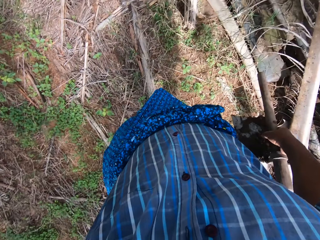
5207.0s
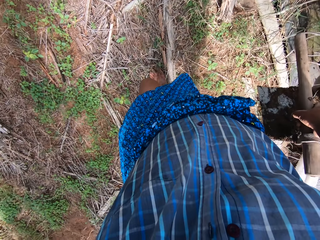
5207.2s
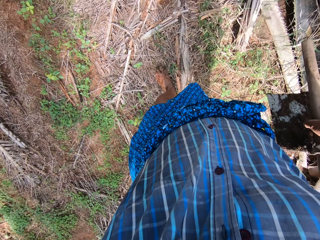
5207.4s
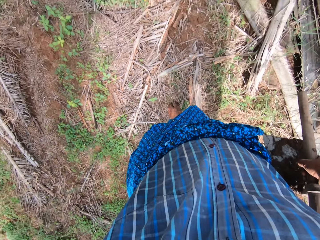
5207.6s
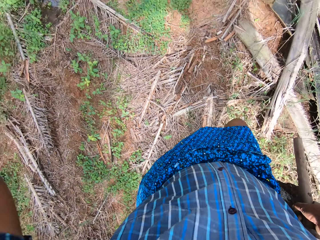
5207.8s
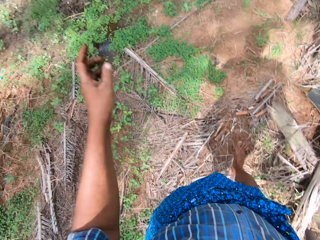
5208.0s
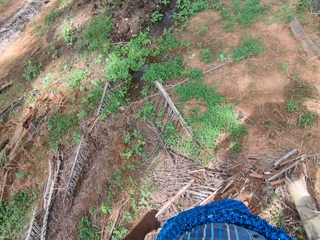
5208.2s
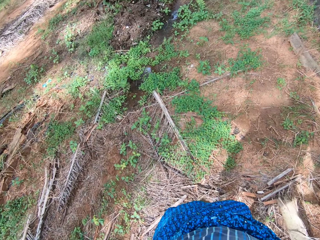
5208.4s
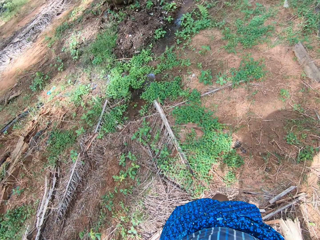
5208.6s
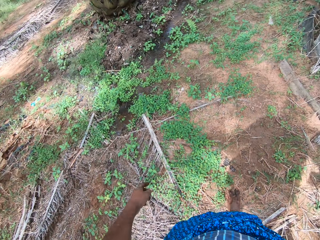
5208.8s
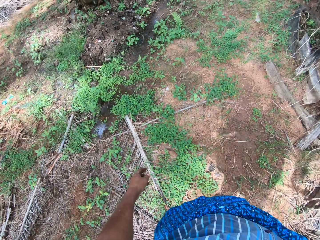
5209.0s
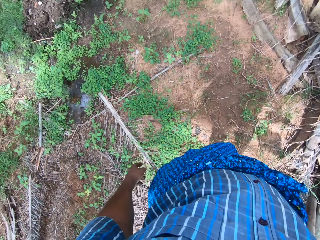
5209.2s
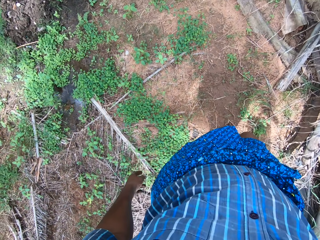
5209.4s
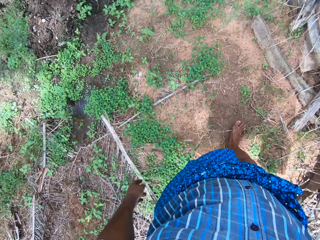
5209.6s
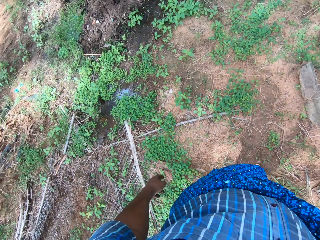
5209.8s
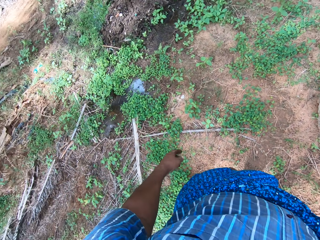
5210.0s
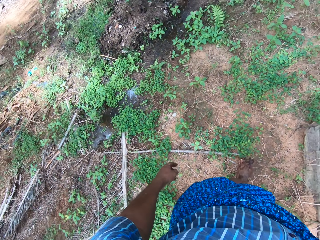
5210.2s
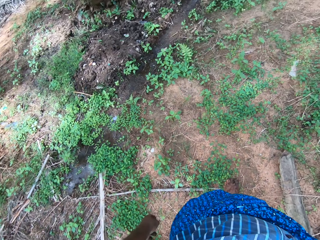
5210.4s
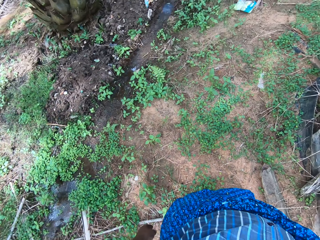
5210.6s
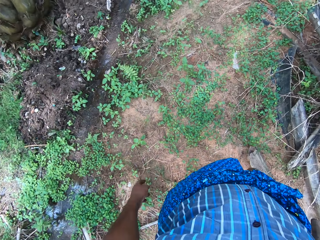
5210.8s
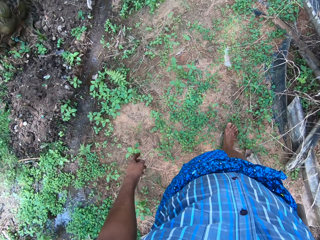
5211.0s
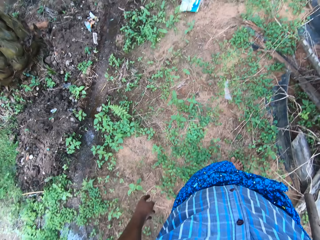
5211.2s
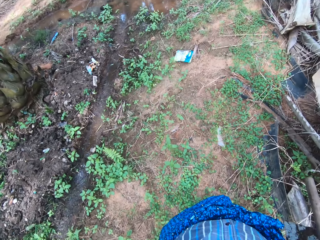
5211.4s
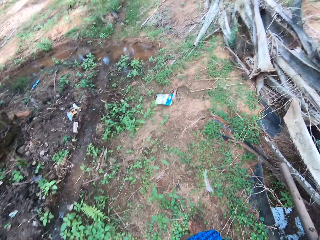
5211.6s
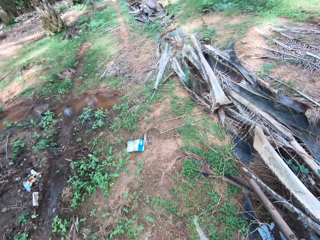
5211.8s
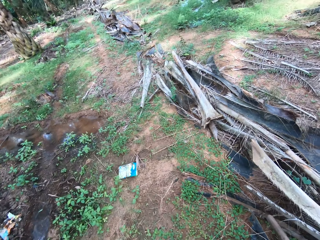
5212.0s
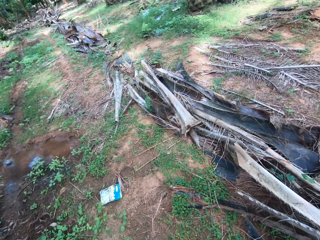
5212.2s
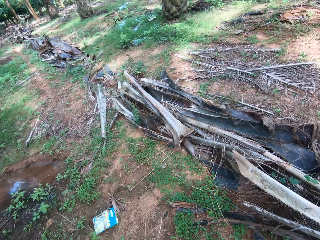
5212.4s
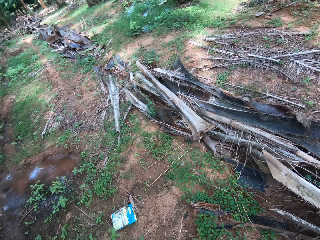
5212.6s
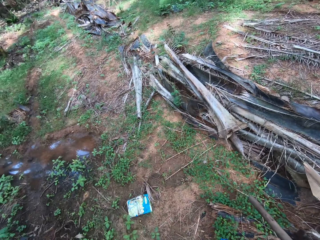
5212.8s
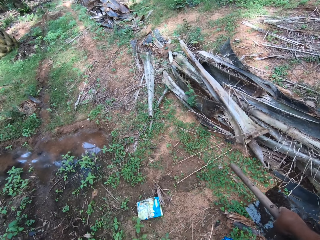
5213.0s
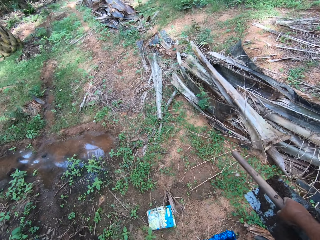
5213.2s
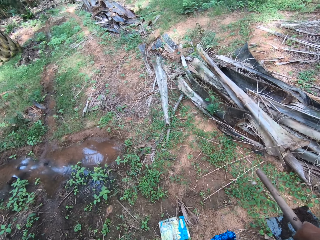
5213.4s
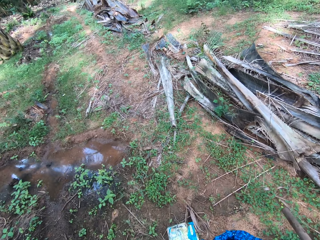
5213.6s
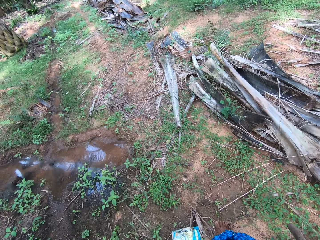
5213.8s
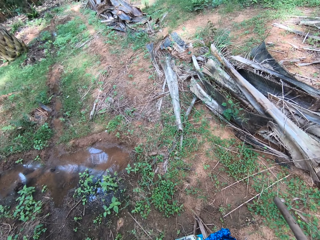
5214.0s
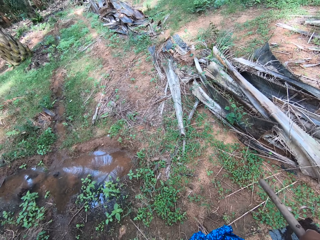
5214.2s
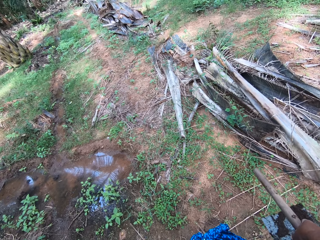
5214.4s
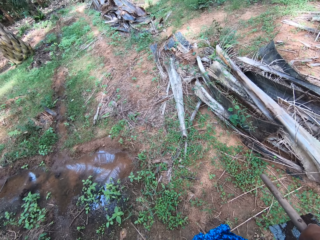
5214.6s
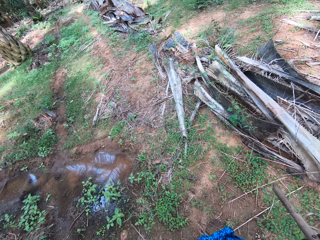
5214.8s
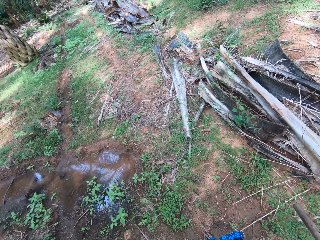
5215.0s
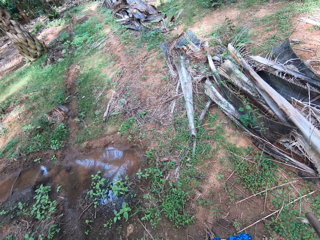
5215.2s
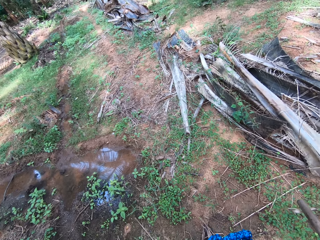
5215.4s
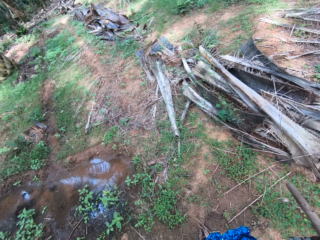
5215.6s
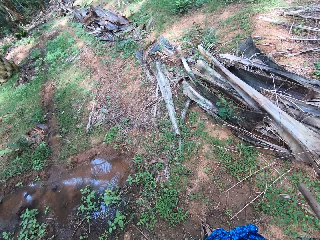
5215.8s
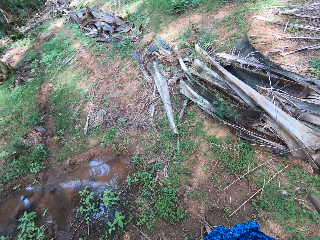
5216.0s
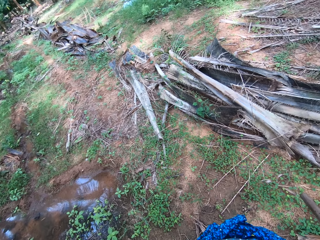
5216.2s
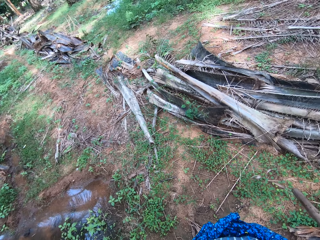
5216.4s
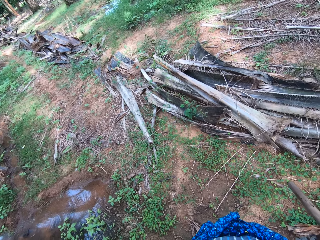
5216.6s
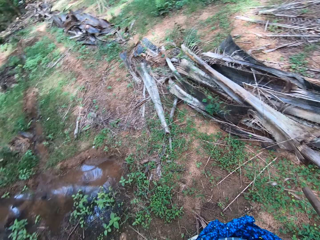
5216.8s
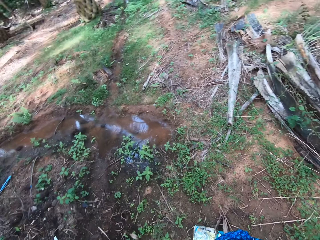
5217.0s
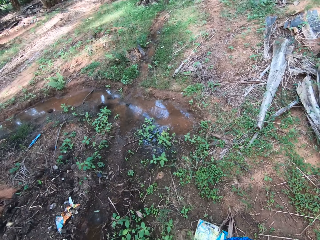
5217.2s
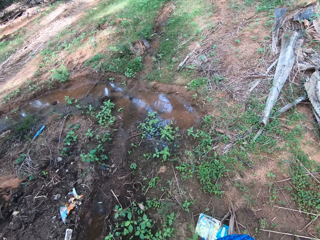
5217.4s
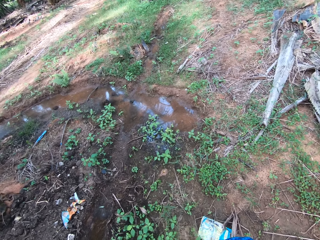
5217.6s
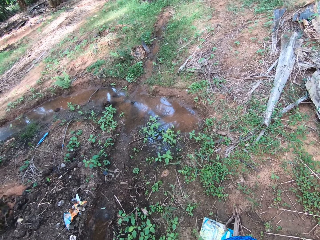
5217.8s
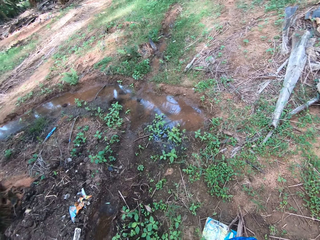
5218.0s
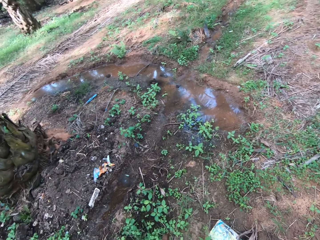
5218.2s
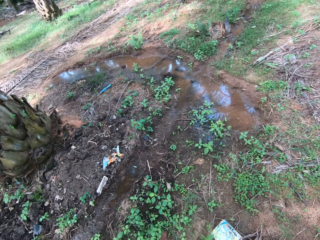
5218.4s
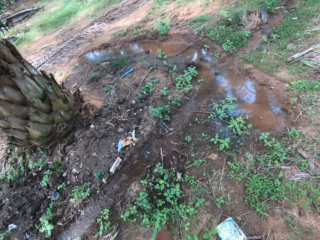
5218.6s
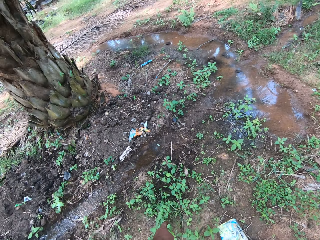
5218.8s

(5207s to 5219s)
The camera wearer stops walking for a while. They look around.

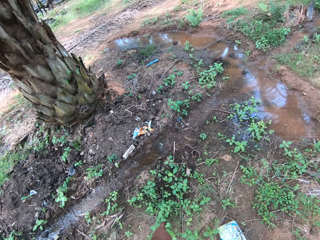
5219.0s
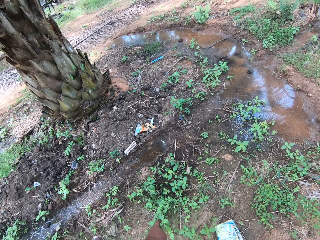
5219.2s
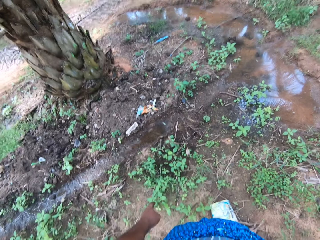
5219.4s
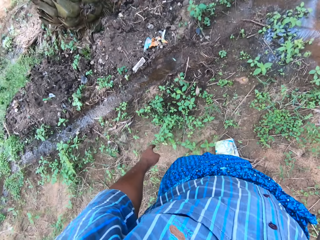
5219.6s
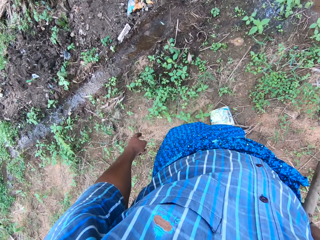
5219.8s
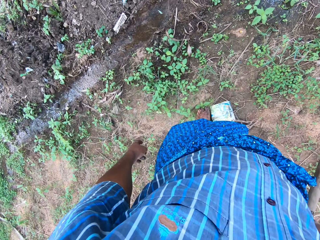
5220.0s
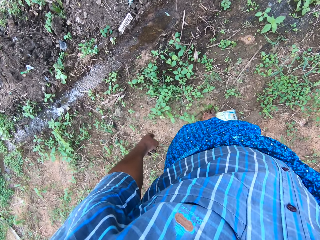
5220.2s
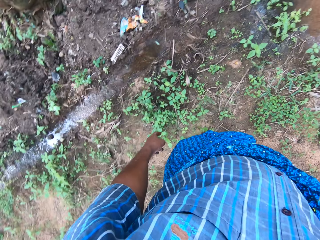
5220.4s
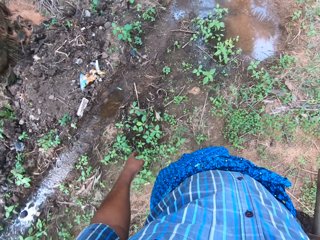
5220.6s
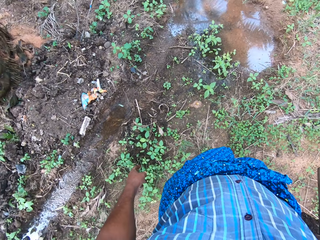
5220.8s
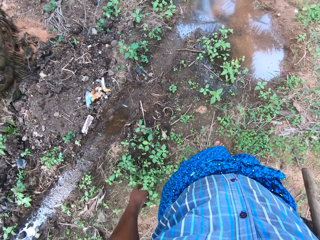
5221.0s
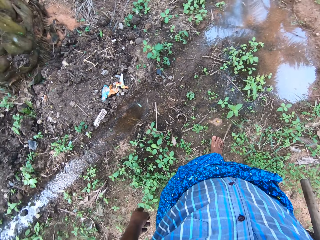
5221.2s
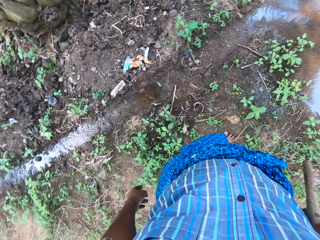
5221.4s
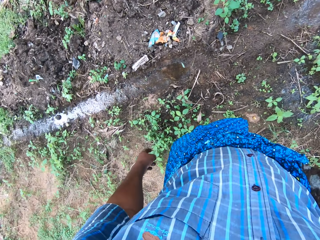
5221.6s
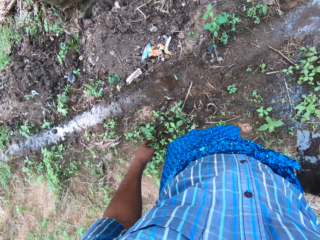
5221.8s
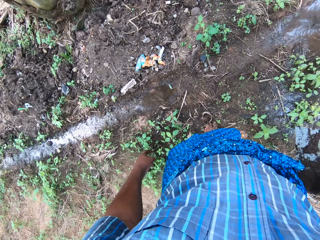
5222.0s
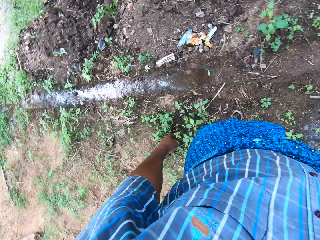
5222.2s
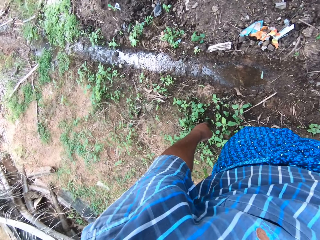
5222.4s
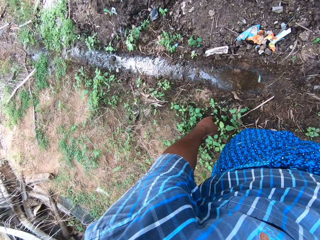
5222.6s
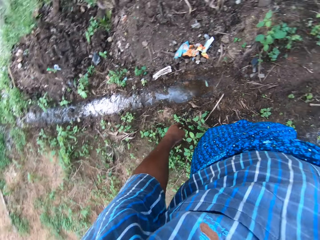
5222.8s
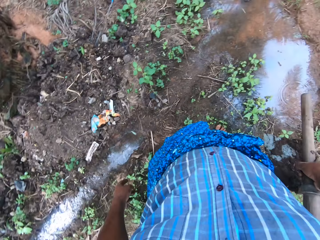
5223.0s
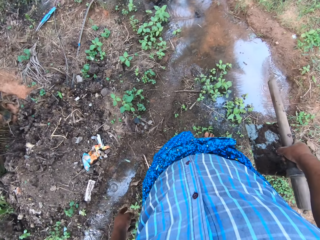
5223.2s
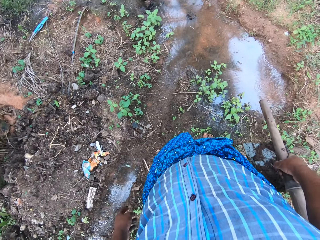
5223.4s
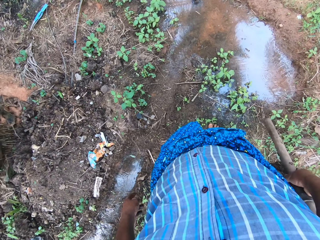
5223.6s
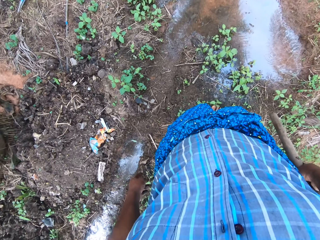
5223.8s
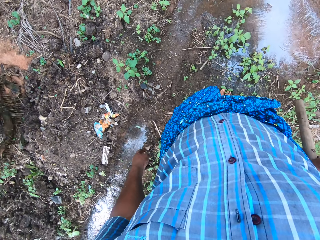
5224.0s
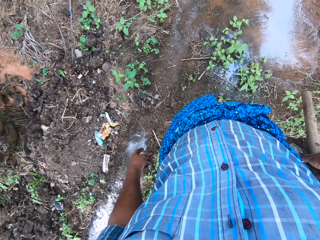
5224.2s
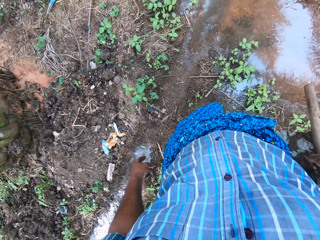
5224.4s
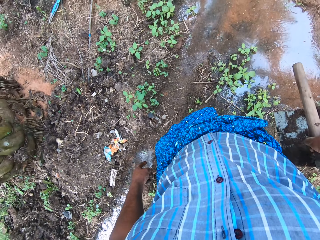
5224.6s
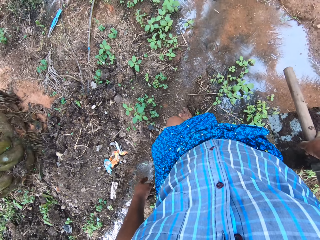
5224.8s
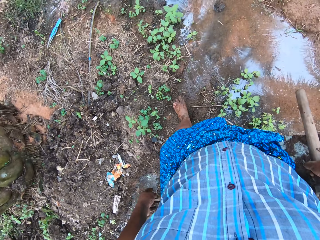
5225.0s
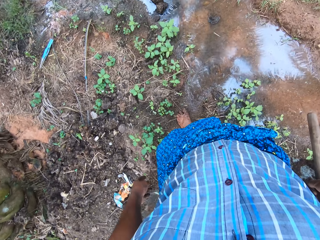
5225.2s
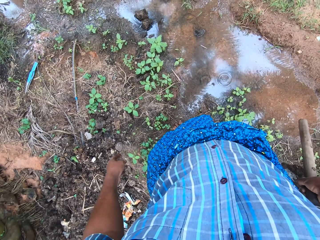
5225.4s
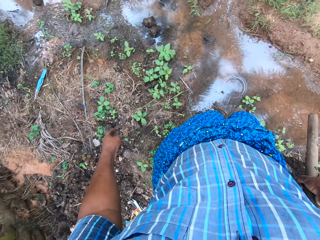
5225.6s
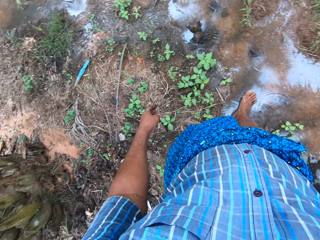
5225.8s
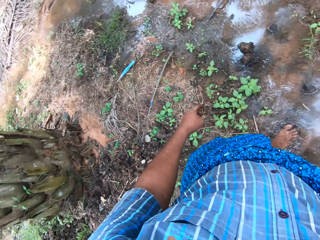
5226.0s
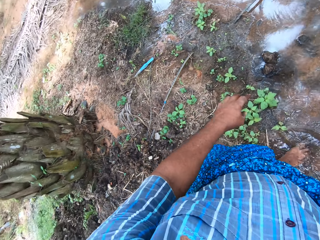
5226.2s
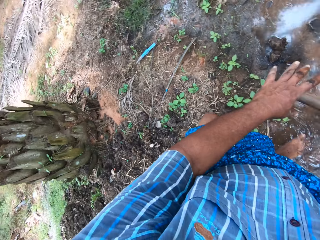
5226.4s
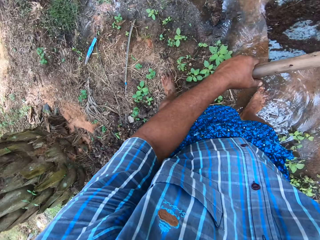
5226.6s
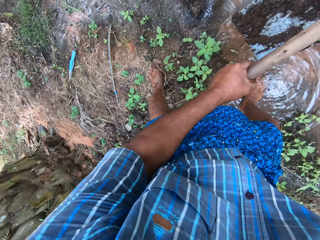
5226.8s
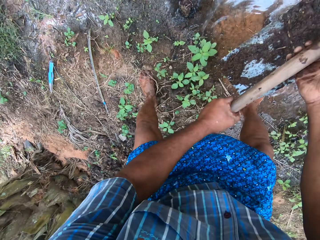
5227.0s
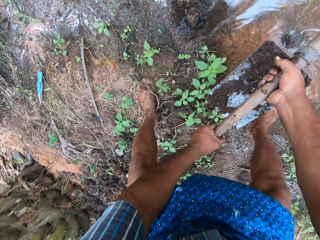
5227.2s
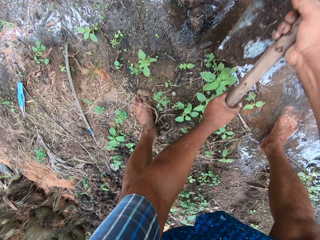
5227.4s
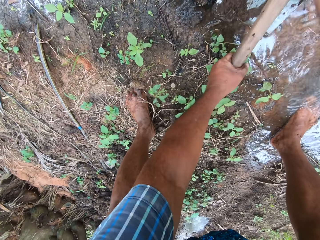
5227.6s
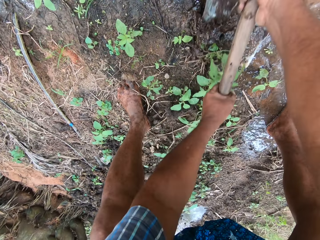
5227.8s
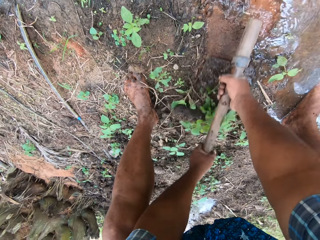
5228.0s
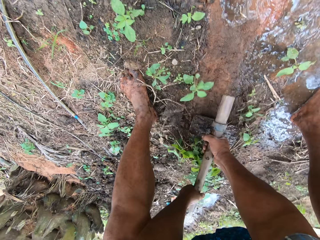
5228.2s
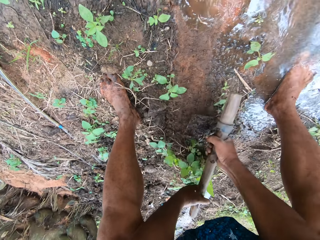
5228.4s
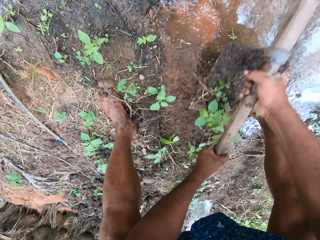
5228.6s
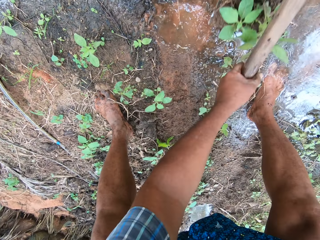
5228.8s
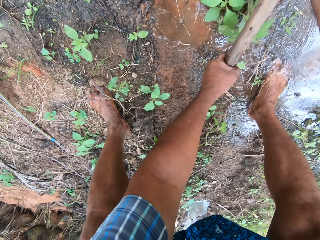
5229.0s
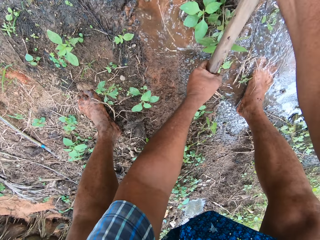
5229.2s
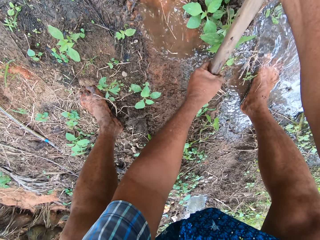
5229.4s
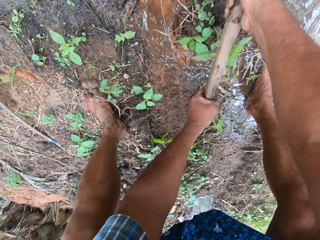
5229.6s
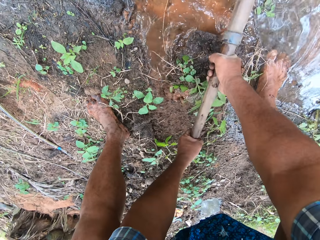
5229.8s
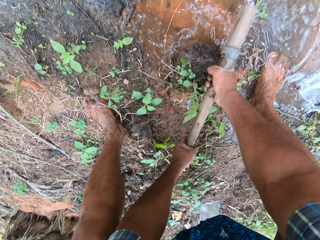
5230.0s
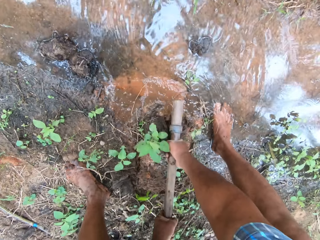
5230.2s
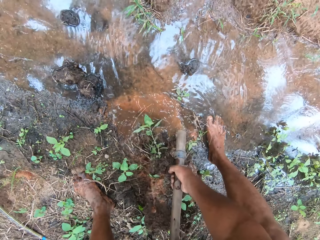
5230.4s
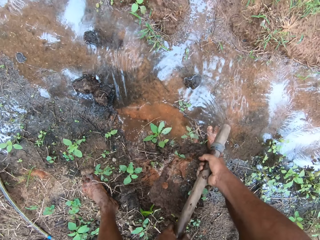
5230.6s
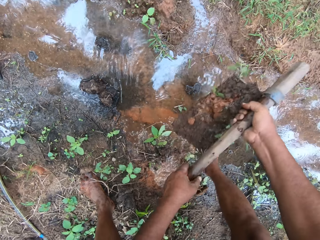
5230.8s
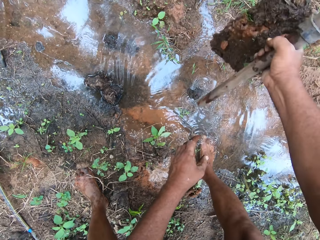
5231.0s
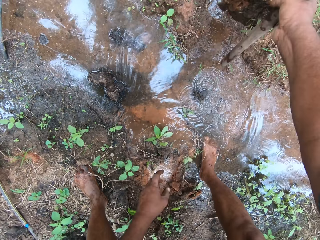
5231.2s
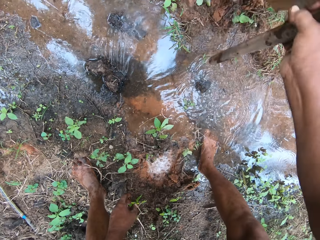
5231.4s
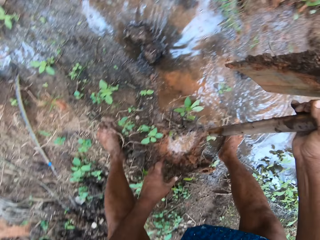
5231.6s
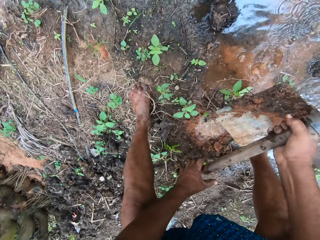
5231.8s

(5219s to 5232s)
The camera wearer walks close to a small field stream. They look around the field work area. They walk close to the field stream. They hold the digging hoe with both hands. They pack sand to the field stream with the digging hoe. They create a waterway with the hoe.
